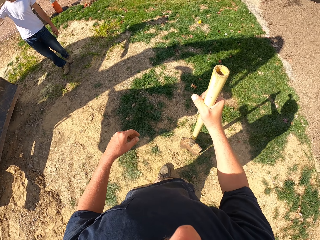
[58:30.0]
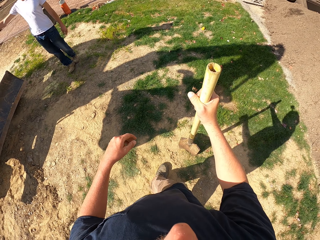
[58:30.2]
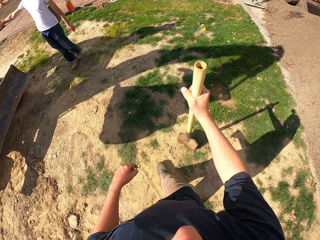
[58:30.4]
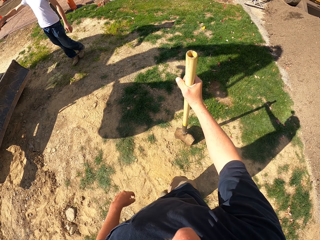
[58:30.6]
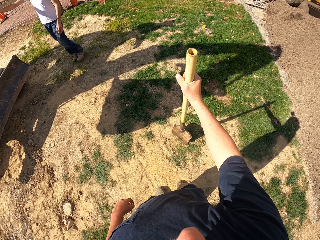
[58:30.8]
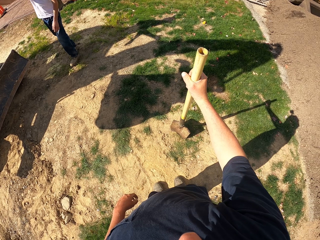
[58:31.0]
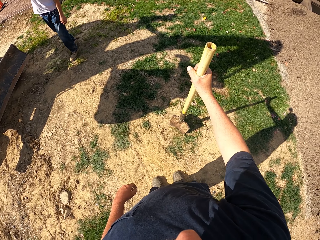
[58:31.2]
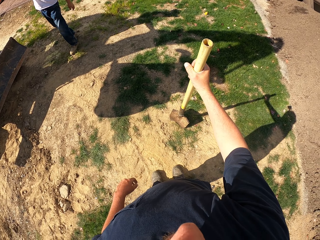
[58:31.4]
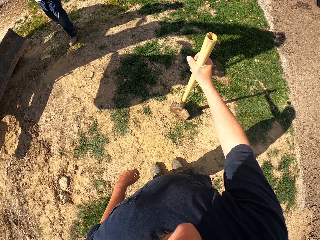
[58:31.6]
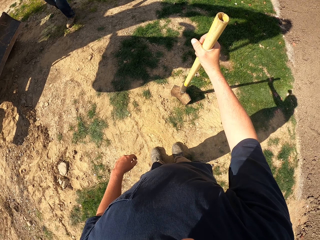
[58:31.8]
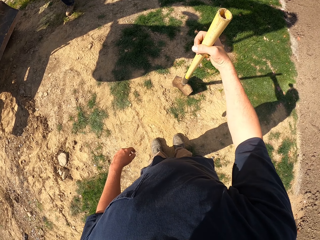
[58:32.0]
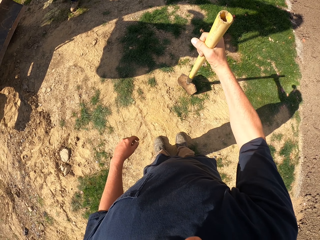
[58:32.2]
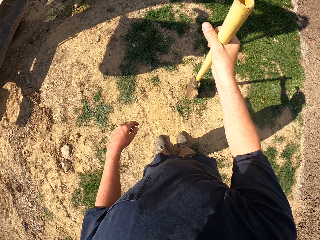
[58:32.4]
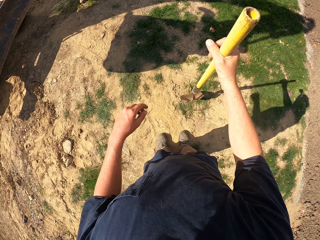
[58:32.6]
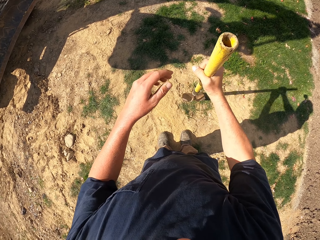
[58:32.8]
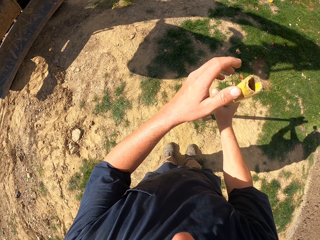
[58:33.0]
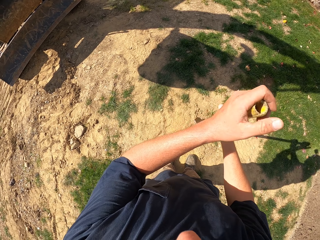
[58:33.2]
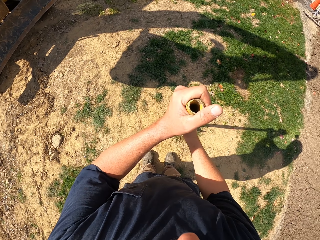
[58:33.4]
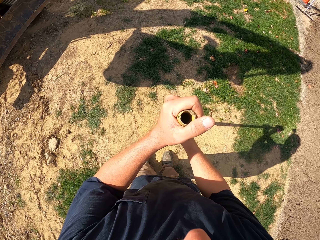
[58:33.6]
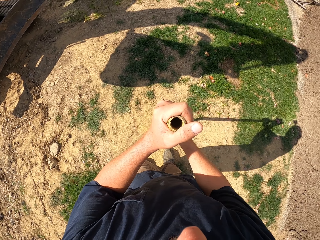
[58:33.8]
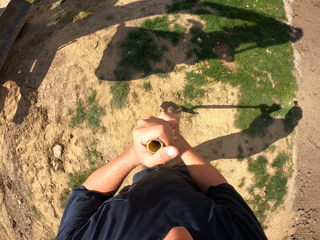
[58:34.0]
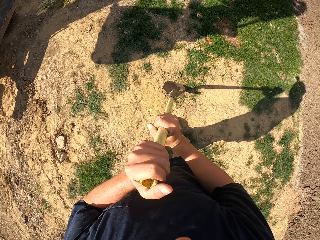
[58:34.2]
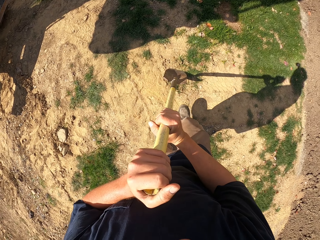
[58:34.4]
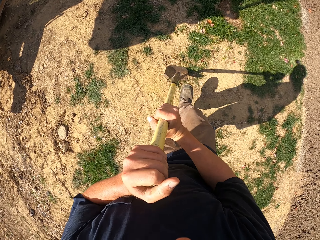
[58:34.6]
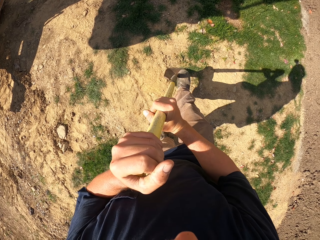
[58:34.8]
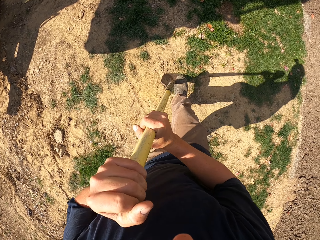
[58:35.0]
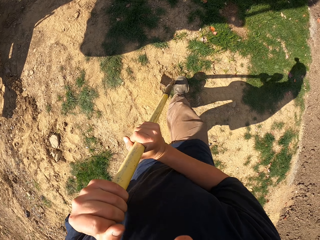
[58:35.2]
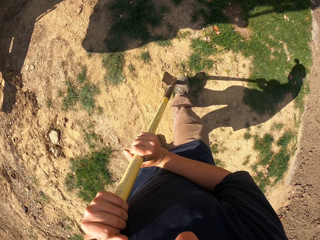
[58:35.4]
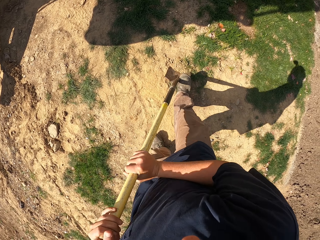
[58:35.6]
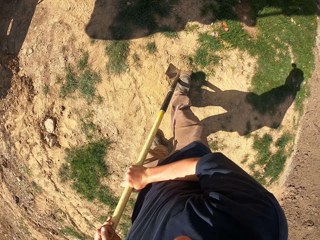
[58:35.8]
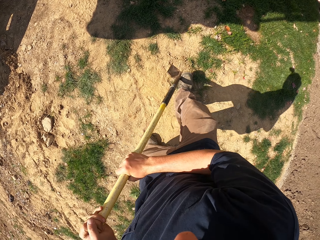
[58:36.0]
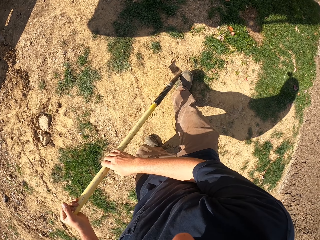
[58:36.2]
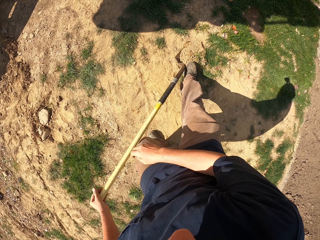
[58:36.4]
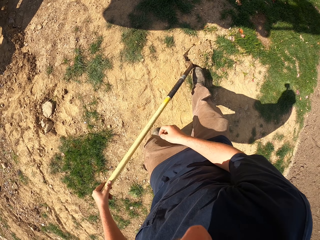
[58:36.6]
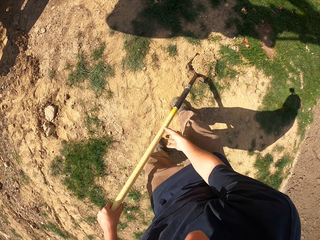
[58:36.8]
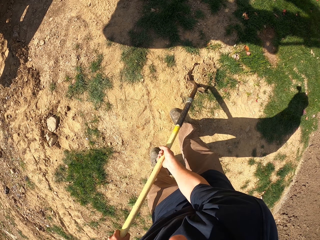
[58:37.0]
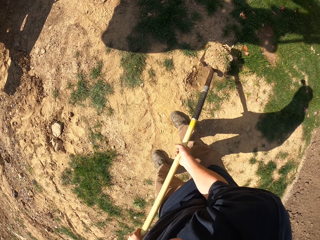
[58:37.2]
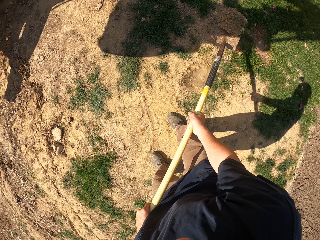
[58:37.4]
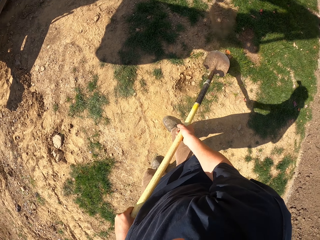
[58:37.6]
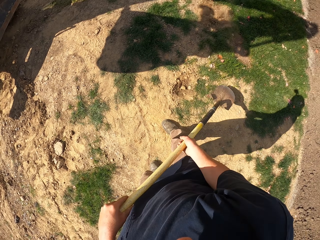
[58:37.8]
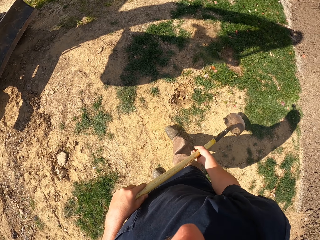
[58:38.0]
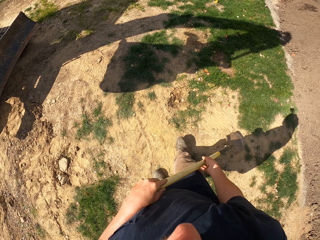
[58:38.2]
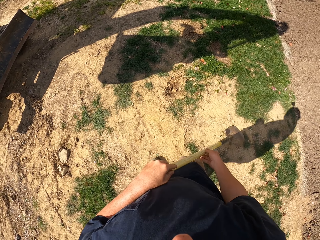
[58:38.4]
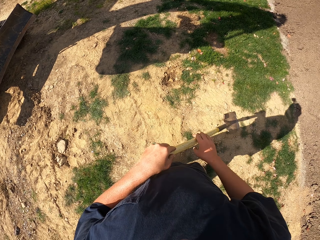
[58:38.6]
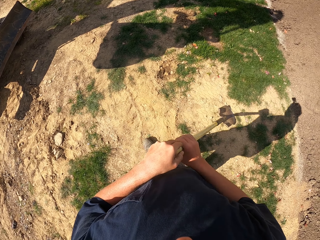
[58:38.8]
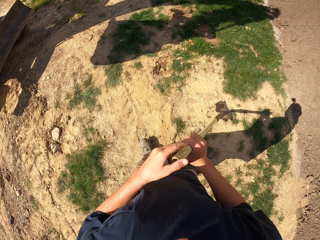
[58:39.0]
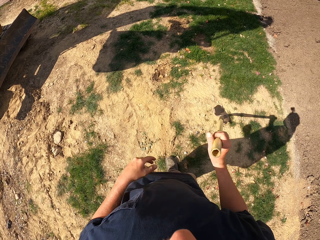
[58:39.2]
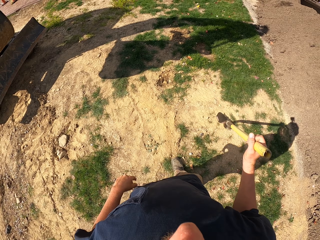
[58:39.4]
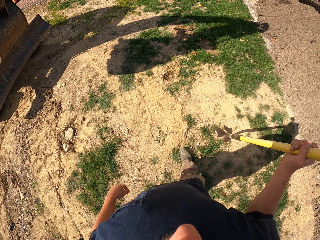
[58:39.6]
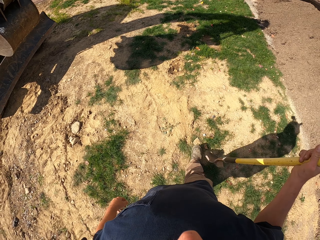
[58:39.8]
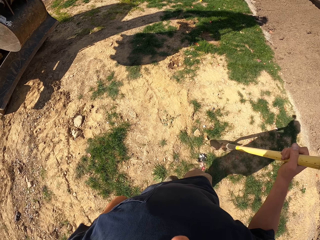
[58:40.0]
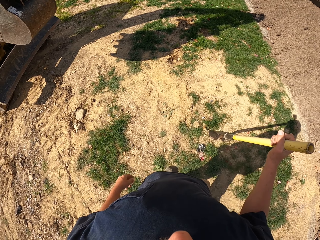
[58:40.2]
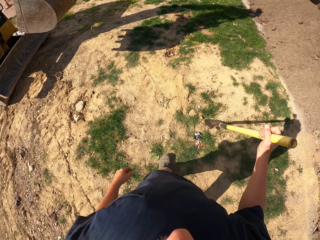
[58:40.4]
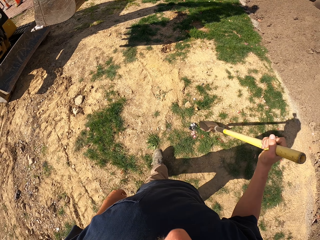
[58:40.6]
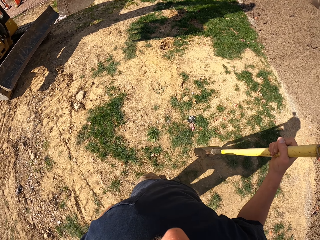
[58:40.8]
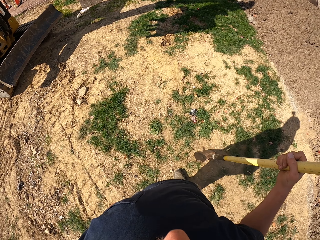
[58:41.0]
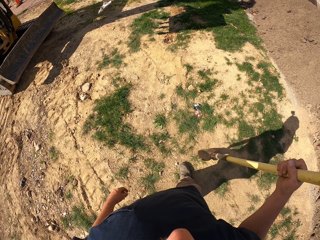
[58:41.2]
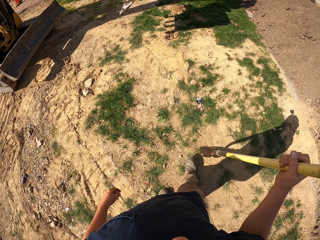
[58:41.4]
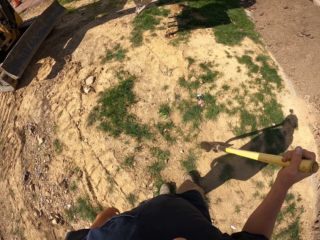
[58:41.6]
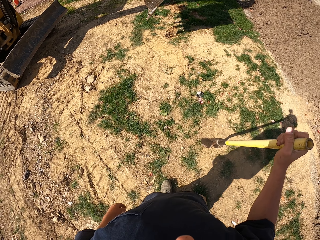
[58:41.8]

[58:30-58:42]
The camera wearer hits the spade on the ground. A person stares at the camera wearer. The camera wearer looks around. They turn the spade. They hold the spade with both hands. They dig soil with the spade. They press the spade on the ground with the right leg. They scoop the soil. They pour the soil on the ground. They move backwards. The person operates the forklift.

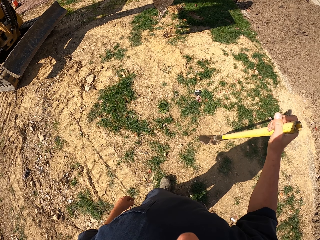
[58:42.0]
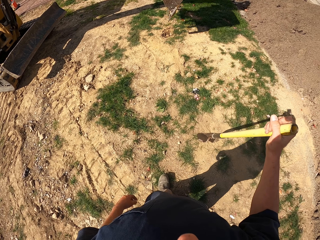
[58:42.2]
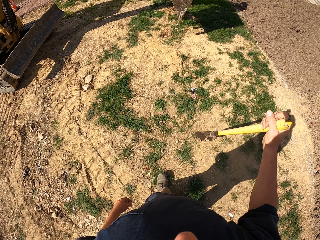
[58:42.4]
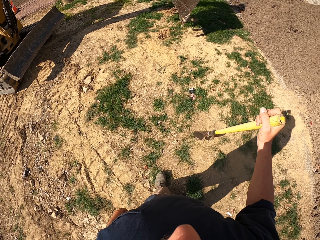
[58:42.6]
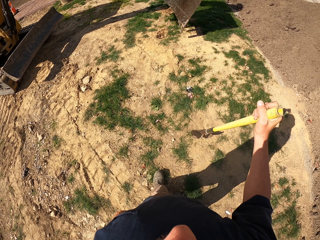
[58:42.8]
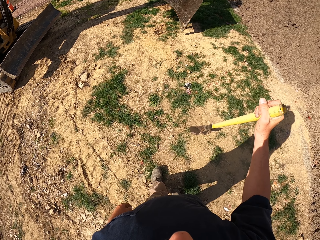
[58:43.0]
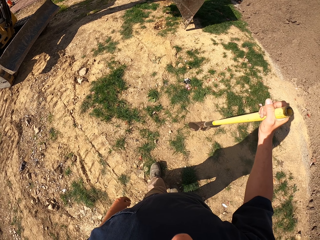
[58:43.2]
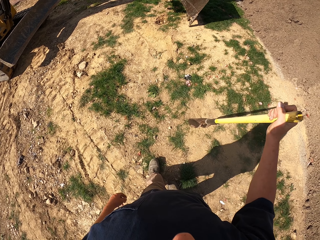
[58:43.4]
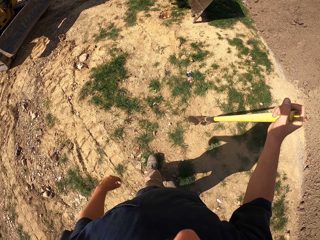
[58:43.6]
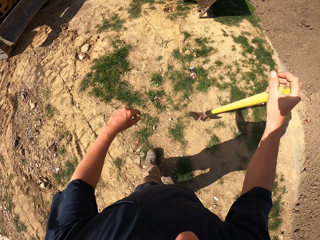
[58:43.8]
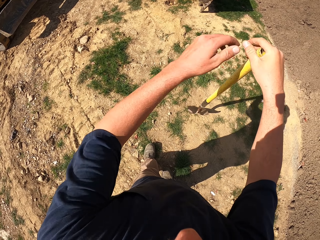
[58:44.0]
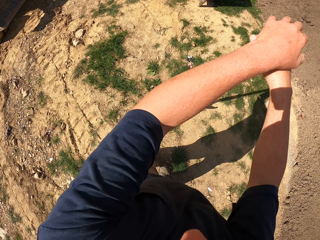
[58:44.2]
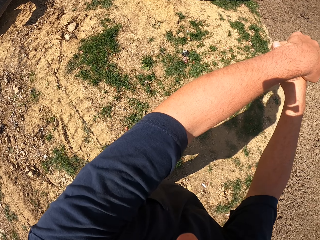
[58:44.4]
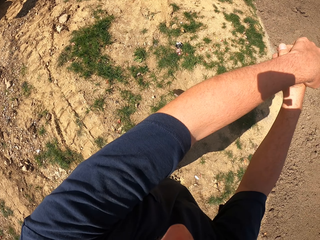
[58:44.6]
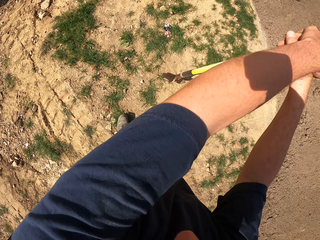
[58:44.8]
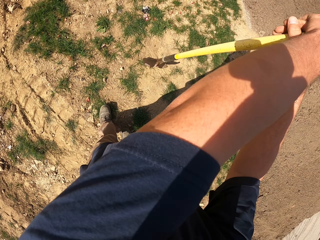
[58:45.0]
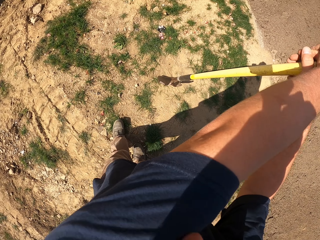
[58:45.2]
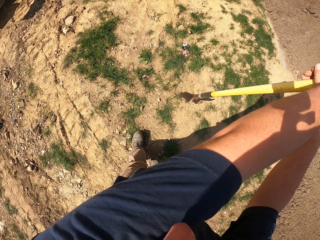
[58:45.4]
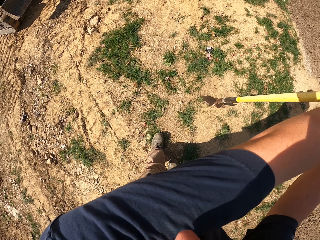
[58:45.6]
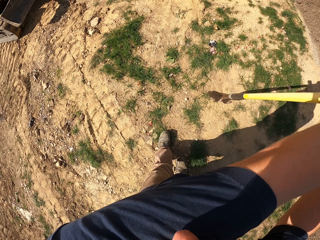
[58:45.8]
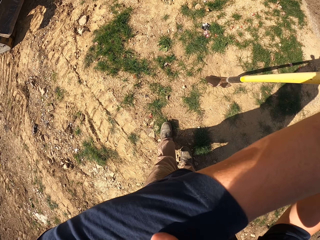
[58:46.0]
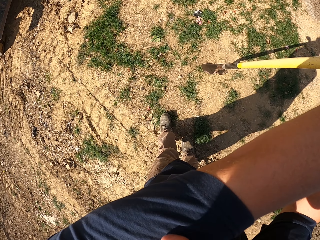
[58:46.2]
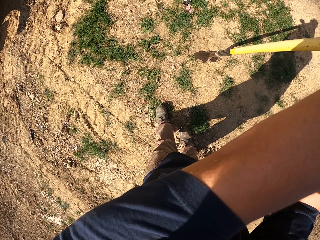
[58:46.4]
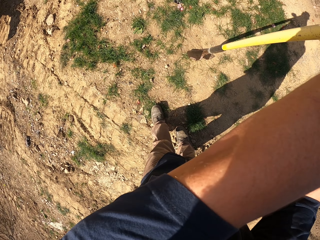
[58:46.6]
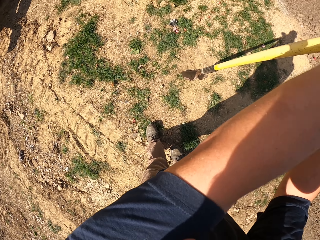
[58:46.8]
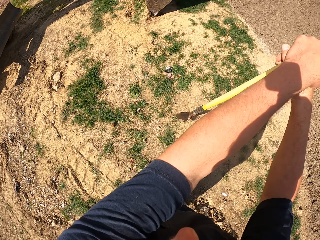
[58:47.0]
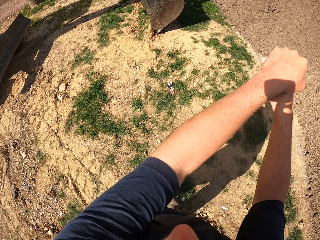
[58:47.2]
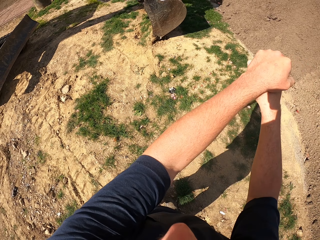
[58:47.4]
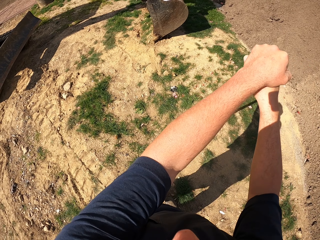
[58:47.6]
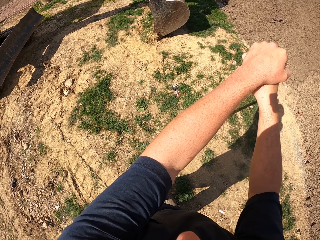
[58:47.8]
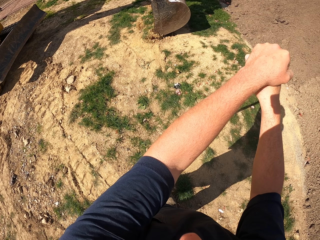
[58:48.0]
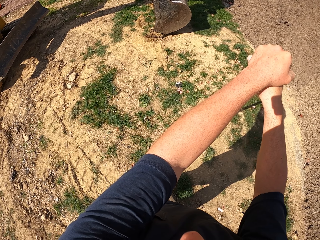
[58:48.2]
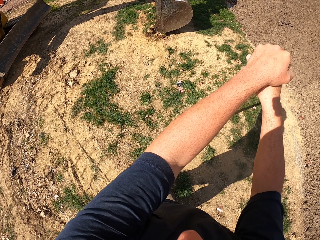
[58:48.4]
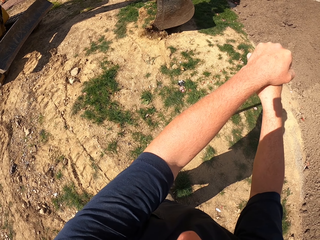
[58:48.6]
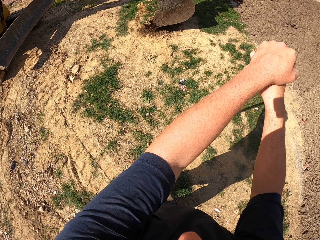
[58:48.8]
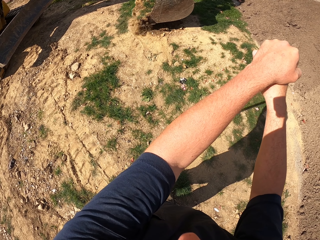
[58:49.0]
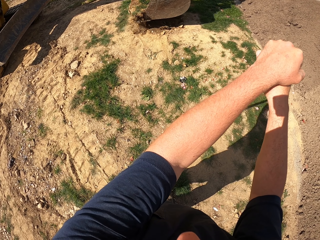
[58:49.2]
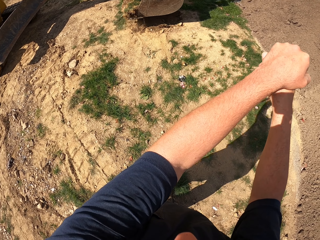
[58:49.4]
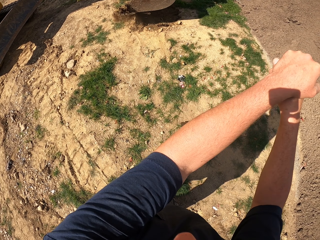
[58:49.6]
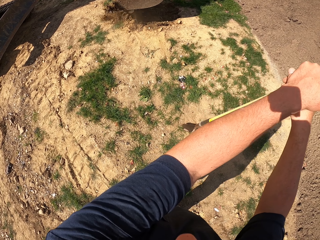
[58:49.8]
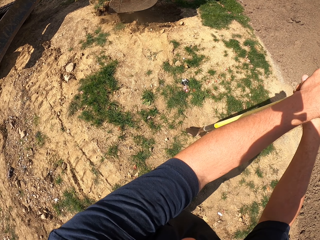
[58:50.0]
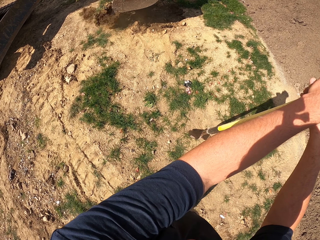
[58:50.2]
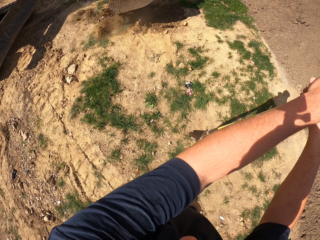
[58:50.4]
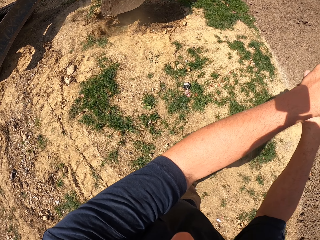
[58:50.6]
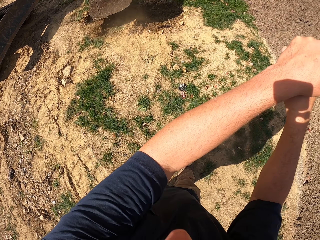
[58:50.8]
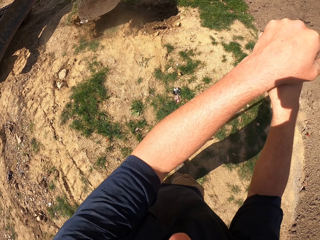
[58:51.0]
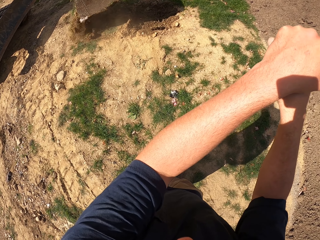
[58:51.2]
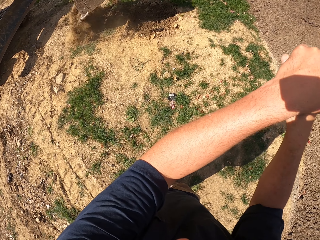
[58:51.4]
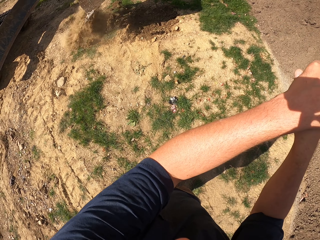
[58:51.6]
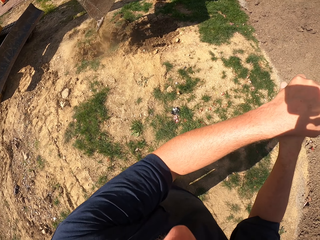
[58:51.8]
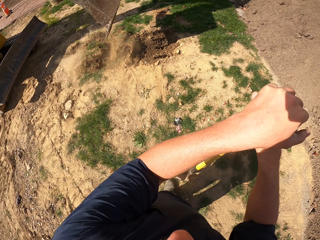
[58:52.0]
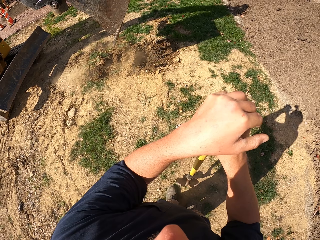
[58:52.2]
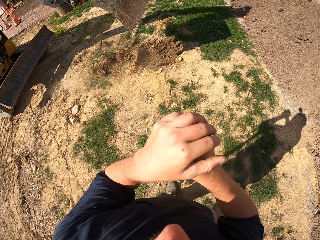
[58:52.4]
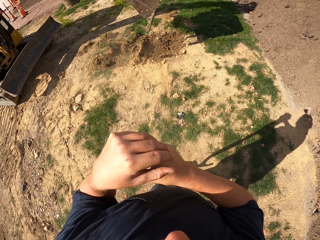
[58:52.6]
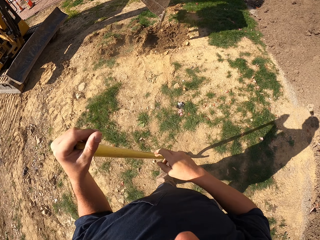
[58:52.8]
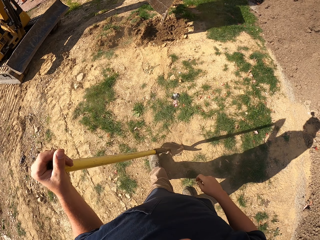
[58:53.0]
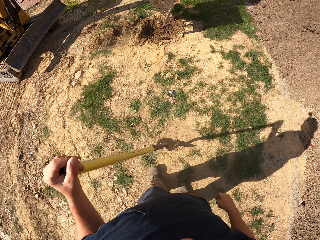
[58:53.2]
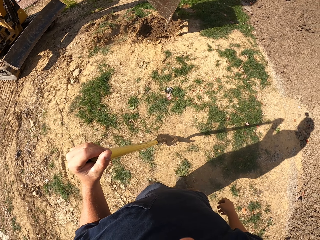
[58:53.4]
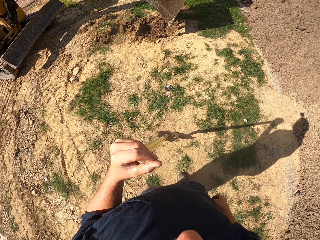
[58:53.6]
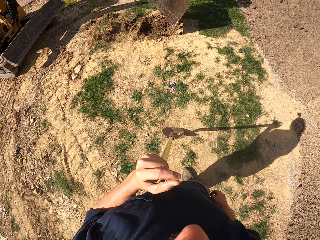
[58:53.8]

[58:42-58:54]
The camera wearer stares at the excavator. They hold the spade with both hands. They look at the excavator dig. They look at the excavator lift soil. They look at the excavator pour soil.
